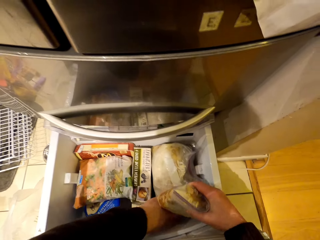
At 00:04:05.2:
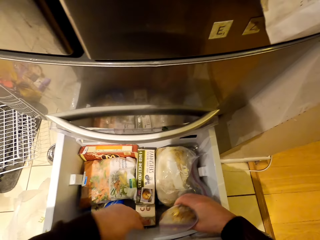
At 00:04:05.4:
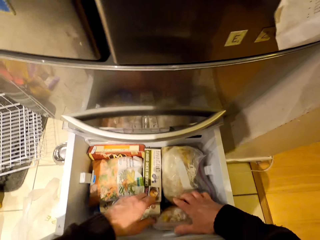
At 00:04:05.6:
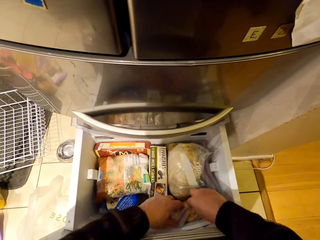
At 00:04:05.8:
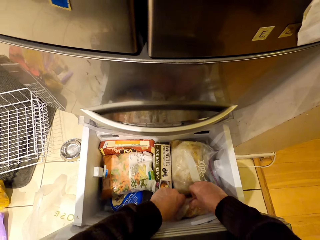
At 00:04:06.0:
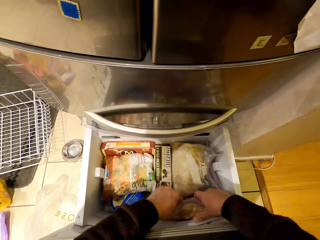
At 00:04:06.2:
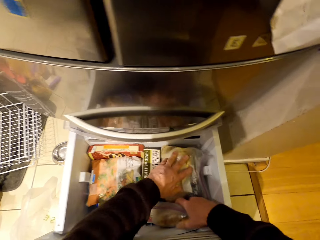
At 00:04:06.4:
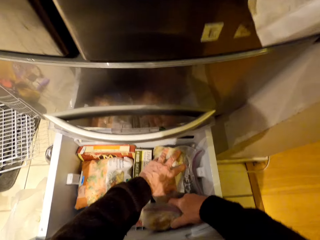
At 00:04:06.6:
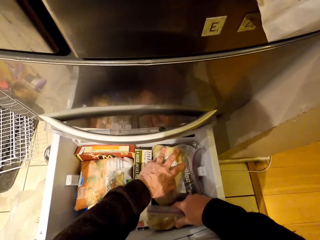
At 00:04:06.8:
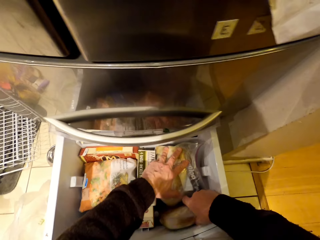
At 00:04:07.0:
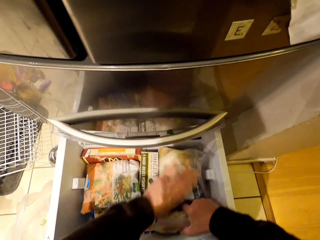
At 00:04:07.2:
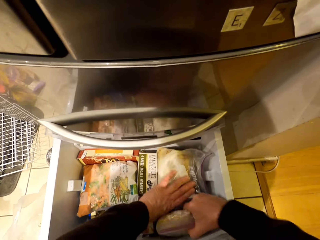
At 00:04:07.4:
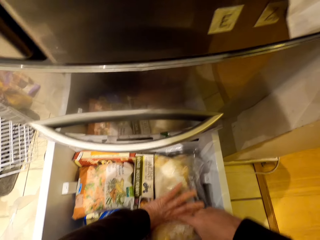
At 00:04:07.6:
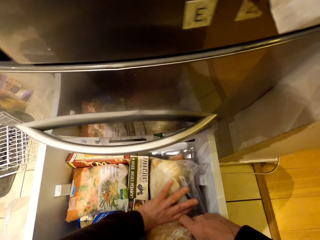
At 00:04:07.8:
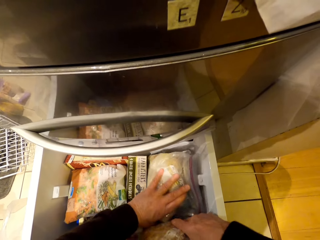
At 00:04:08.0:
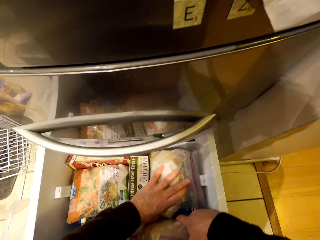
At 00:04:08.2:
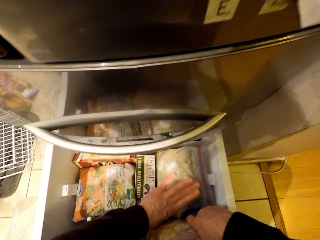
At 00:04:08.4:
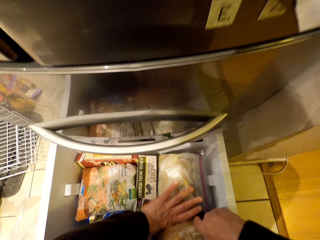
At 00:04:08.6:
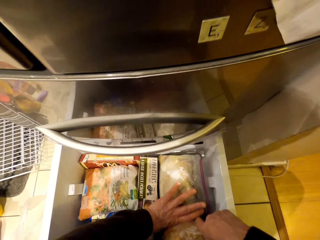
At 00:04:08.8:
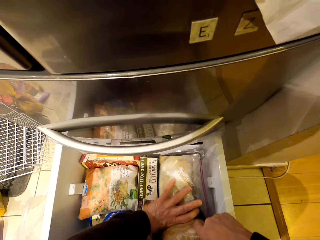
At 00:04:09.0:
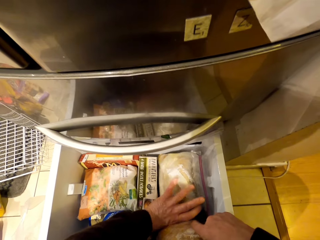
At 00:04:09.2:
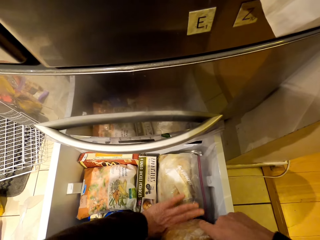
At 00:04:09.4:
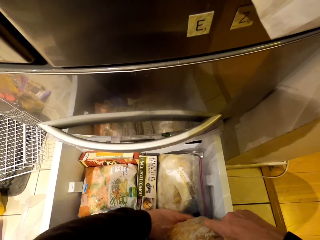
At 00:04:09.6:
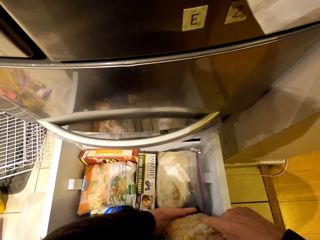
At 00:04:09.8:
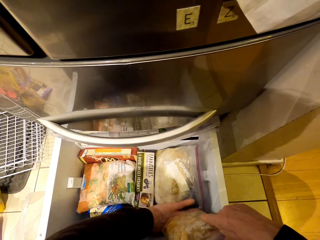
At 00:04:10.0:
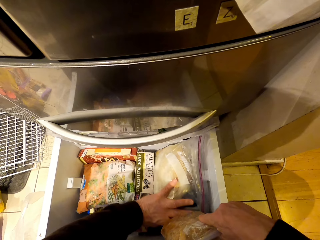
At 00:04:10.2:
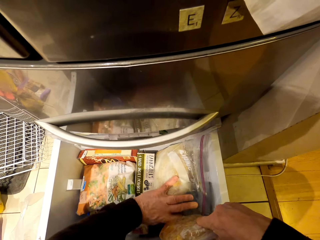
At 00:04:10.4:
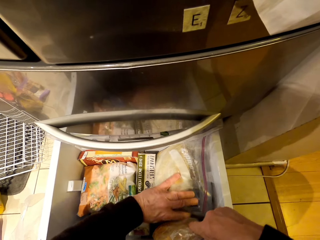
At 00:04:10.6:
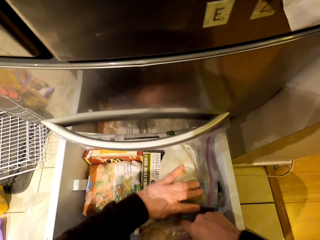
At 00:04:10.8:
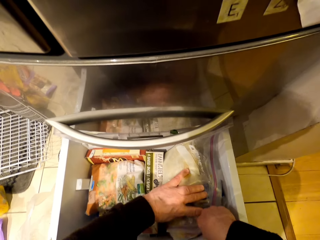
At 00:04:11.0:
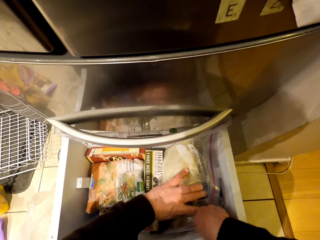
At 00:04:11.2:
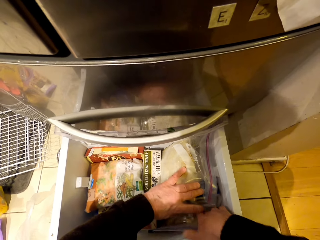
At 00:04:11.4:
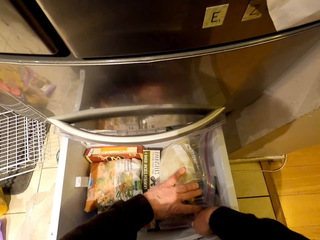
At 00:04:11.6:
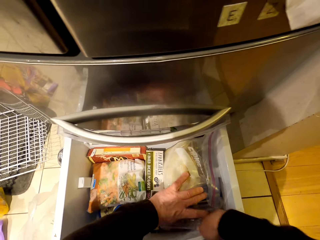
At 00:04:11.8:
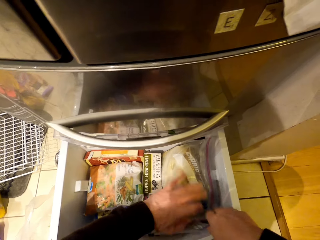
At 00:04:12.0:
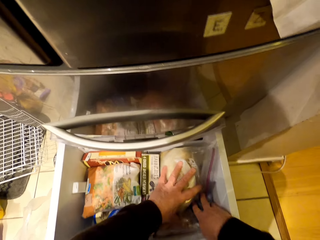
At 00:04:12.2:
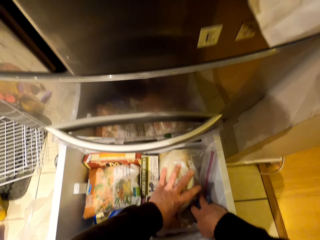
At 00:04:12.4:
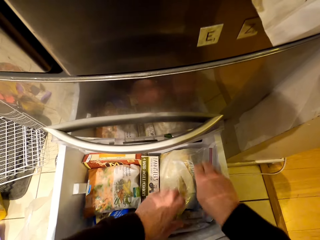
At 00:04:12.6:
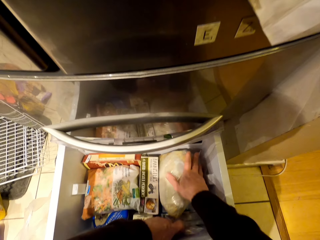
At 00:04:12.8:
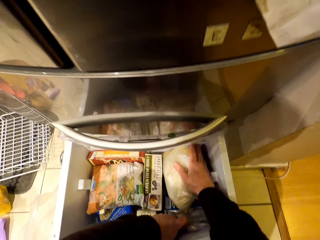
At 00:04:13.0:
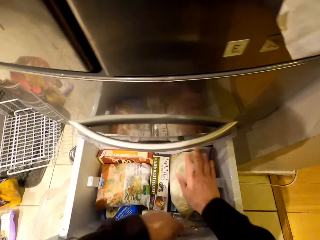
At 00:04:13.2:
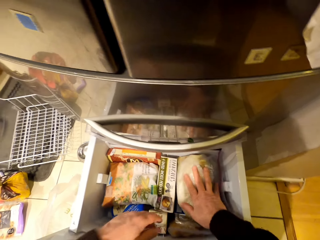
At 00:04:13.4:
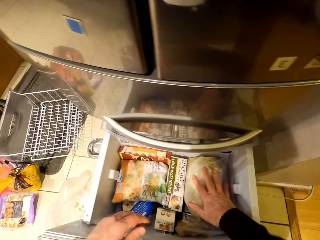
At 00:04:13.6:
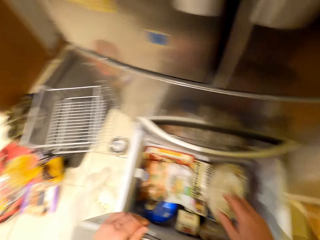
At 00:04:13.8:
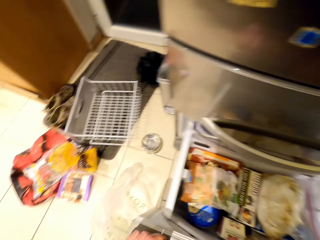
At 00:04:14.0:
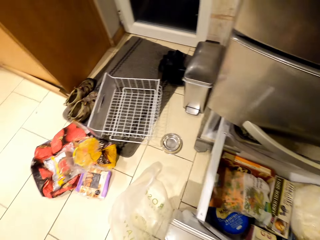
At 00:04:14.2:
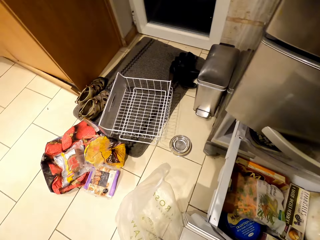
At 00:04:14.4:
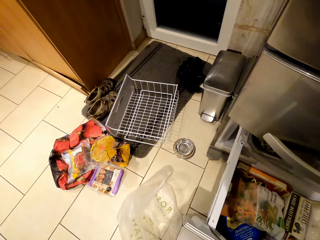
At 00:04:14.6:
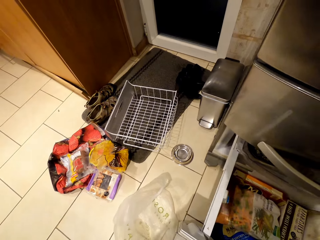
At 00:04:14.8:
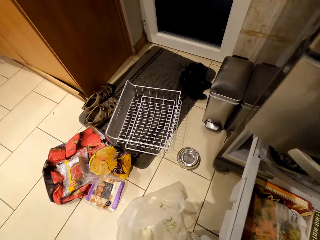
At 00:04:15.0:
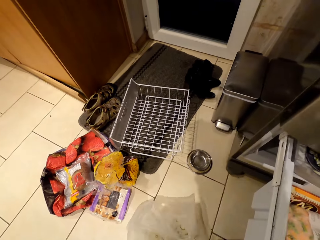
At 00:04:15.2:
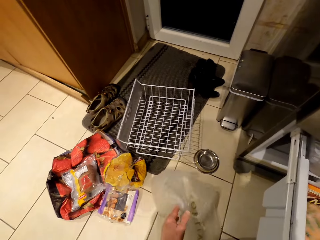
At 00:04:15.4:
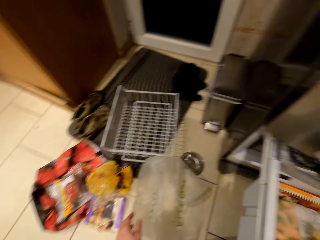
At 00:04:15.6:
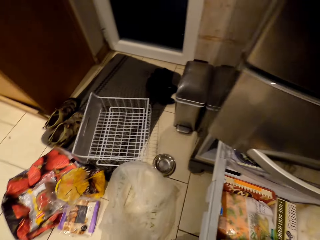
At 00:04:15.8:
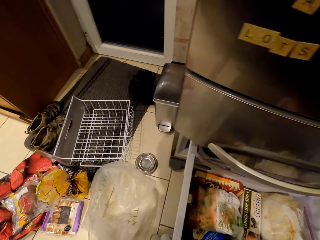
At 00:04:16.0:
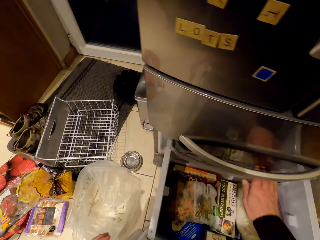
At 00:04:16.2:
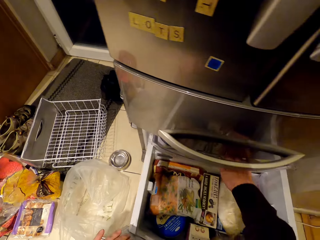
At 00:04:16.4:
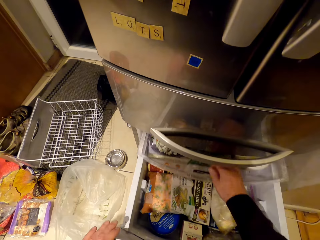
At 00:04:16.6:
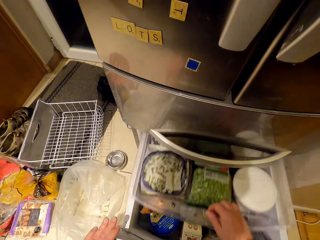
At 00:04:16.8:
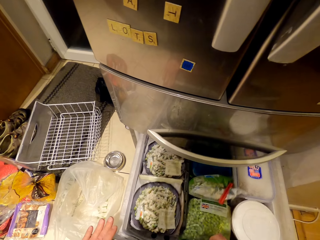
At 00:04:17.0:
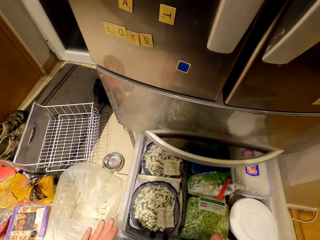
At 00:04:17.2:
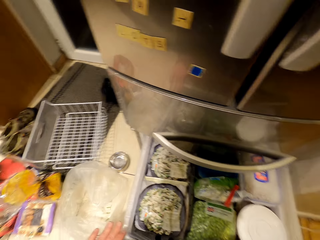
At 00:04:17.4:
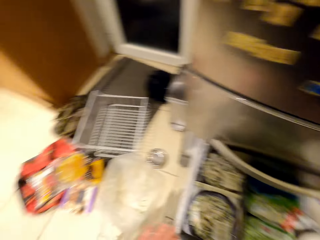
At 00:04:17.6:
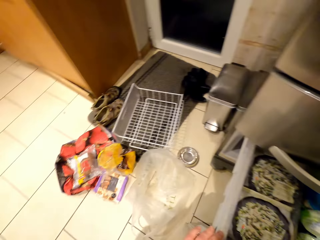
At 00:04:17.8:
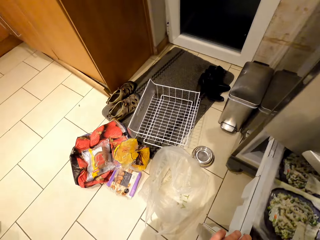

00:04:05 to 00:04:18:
The camera wearer moves something in the fridge. They put zipper bags in the fridge. They move around. They move a bag on the floor. They put aside the polythene paper. They pull the crisper drawer.

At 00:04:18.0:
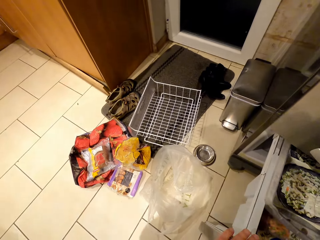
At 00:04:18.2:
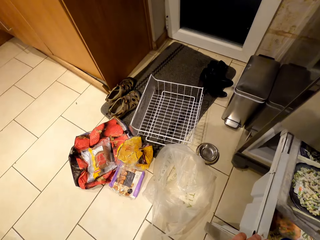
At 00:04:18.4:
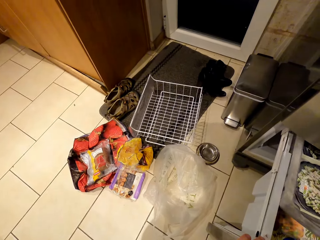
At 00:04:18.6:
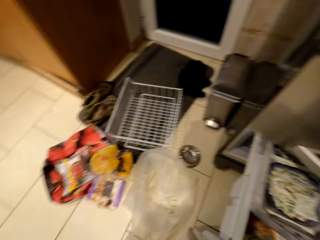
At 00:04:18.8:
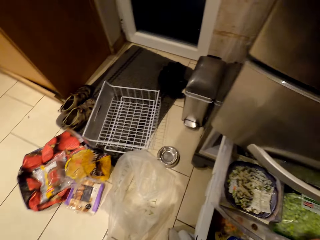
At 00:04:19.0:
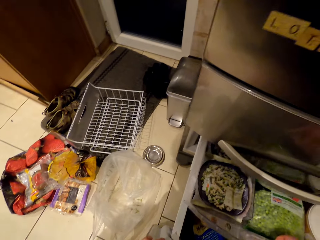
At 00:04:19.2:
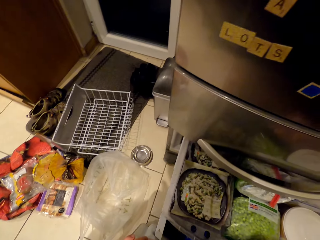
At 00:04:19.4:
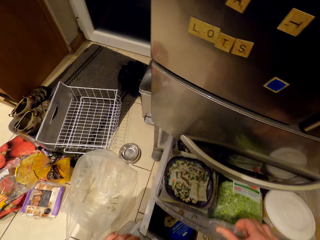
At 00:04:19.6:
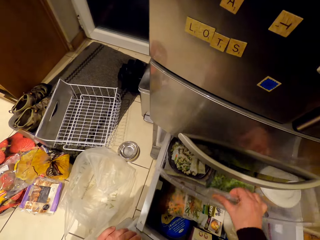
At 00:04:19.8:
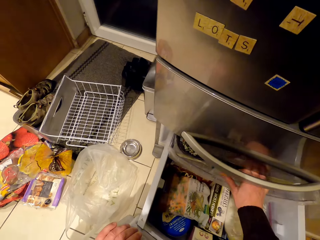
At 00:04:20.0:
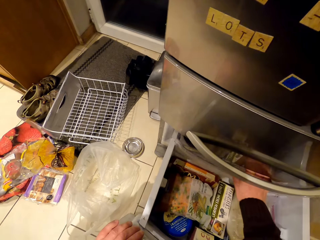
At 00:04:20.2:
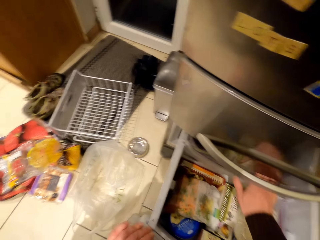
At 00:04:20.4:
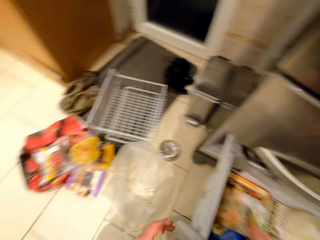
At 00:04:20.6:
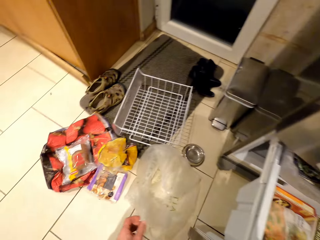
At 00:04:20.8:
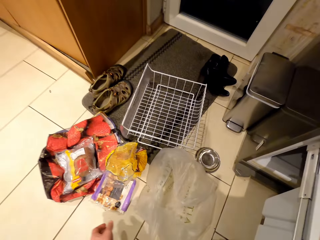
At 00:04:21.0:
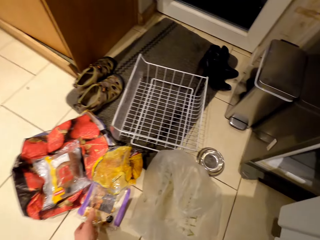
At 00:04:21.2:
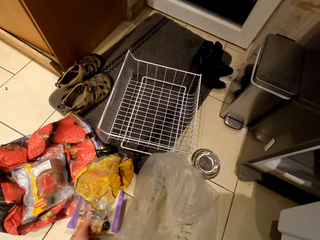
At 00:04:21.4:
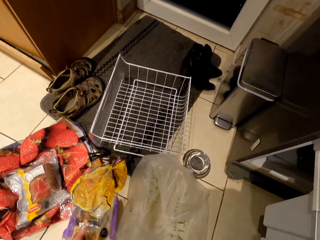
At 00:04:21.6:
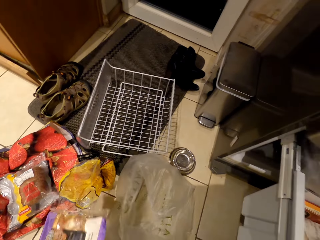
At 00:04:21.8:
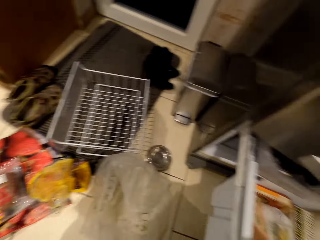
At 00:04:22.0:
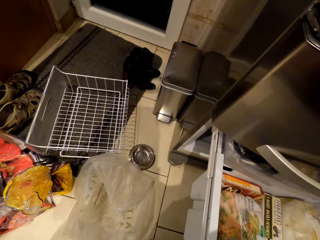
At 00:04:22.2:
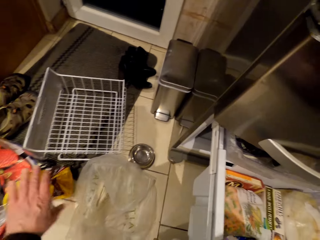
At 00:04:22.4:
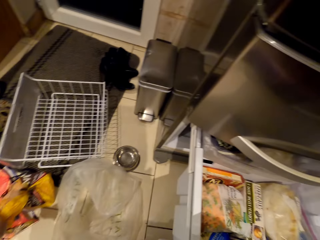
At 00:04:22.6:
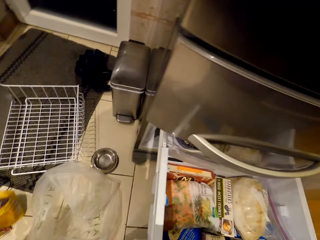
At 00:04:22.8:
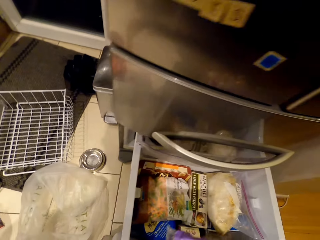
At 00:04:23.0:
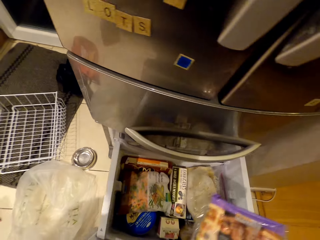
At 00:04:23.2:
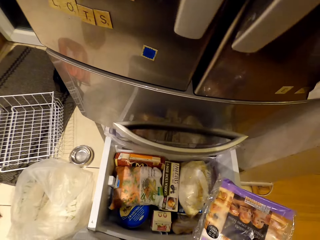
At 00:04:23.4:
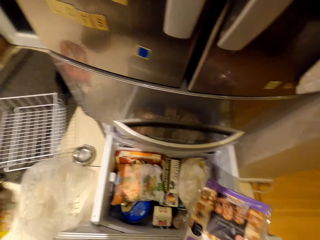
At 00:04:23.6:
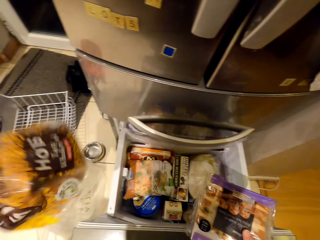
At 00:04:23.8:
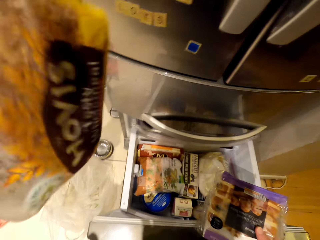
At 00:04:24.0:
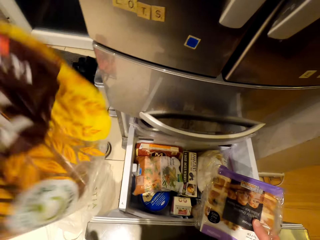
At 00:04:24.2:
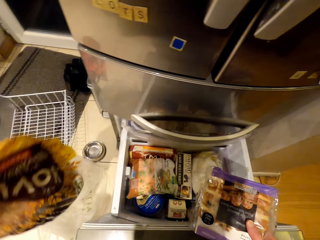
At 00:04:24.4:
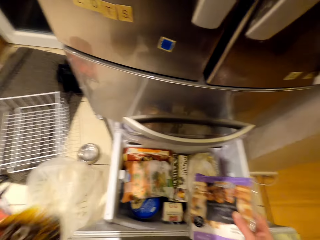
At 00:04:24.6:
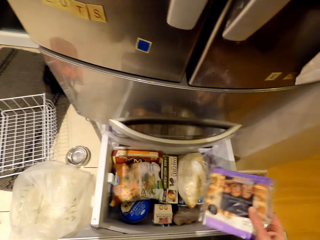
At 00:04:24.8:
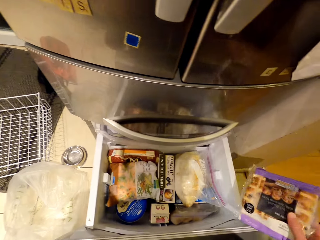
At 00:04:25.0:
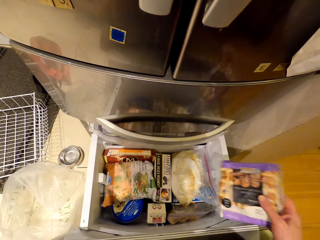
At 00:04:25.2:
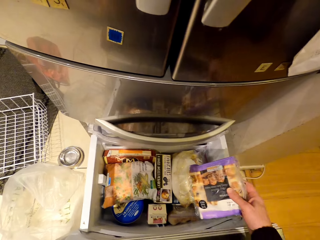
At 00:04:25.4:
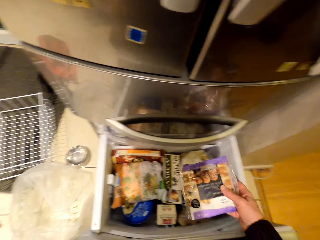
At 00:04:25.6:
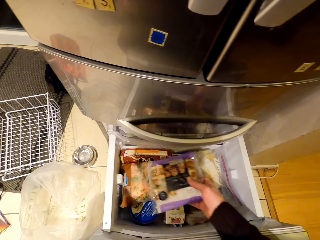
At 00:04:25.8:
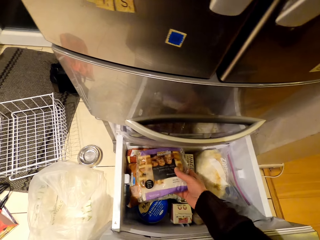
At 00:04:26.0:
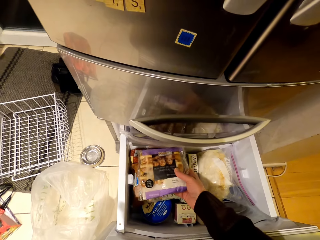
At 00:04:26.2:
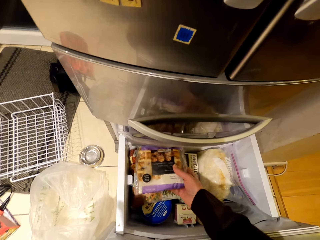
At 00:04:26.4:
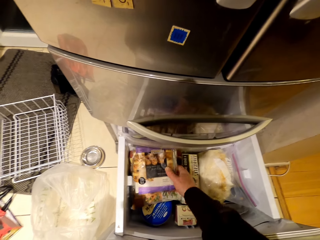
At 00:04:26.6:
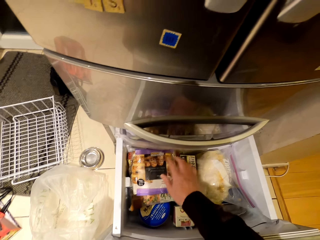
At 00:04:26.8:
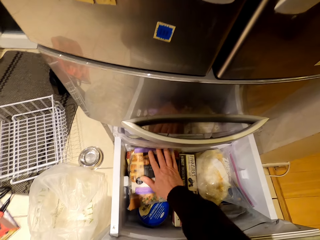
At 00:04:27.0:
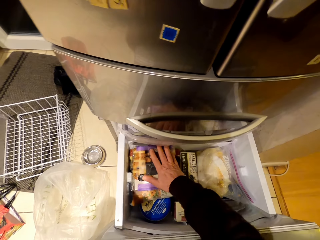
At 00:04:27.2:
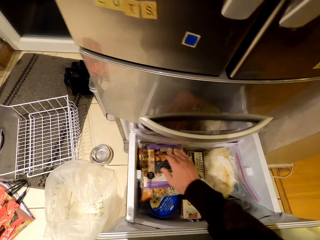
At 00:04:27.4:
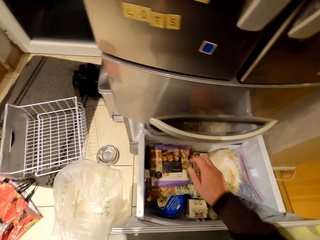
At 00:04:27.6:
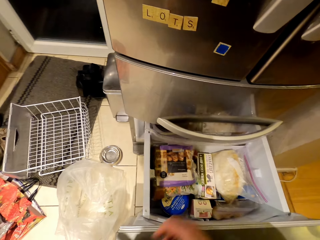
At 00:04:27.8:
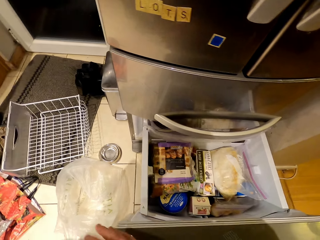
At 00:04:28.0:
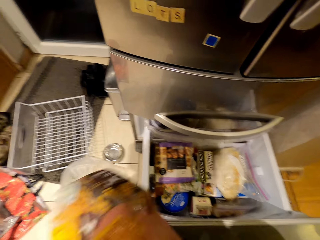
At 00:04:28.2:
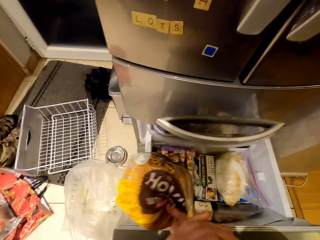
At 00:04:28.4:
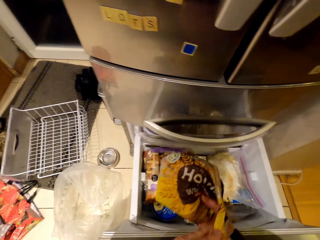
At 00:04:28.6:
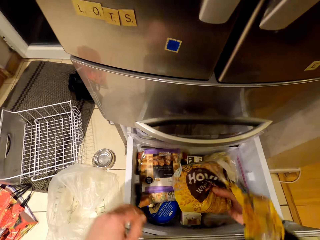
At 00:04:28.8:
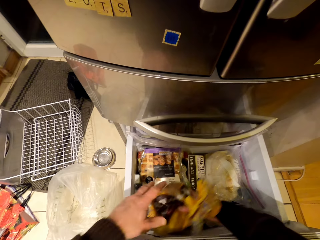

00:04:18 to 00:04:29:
The camera wearer looks around. They push back the crisper drawer. They move around. They pick a box from the floor. They pick the polythene paper from the floor. They pick a cake on the floor. They shake the cake. They put the box in the drawer in the fridge. They pick the cake with the other hand.
